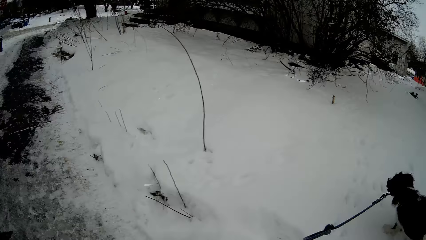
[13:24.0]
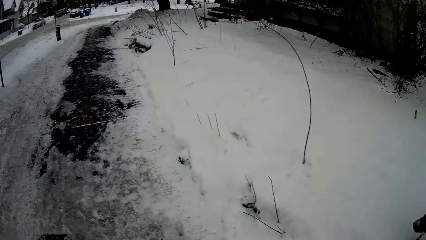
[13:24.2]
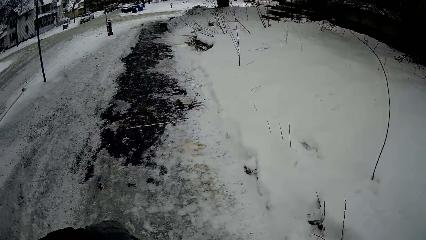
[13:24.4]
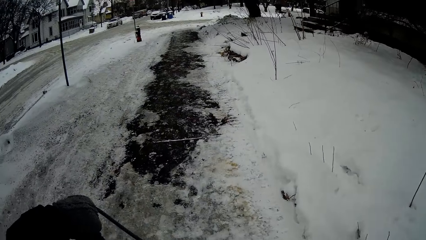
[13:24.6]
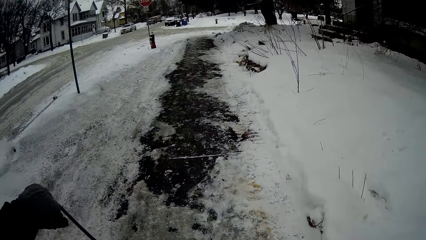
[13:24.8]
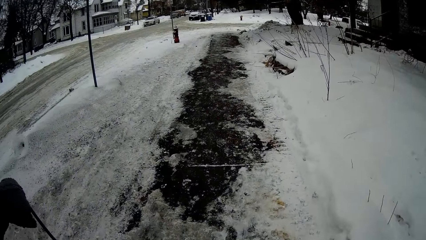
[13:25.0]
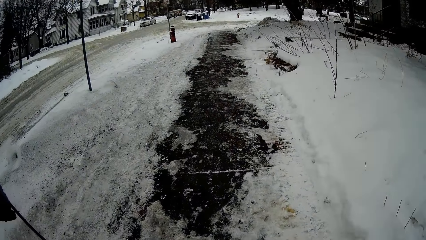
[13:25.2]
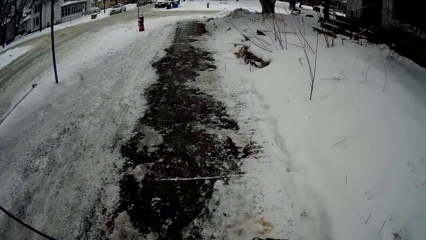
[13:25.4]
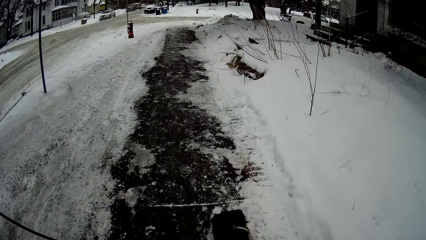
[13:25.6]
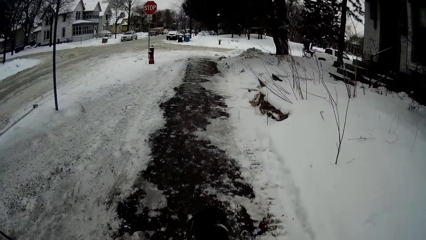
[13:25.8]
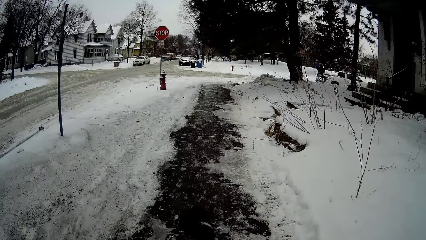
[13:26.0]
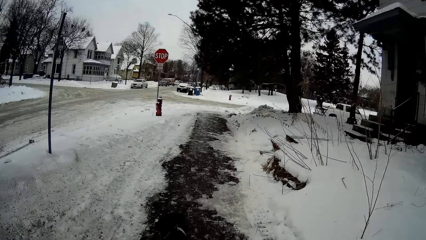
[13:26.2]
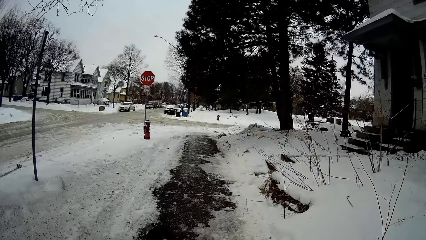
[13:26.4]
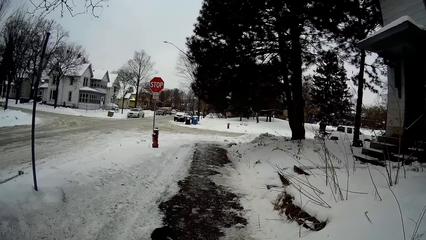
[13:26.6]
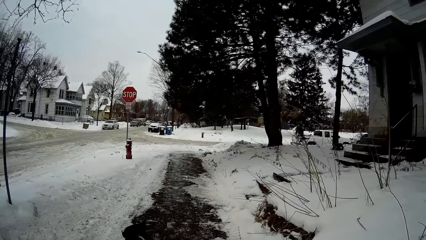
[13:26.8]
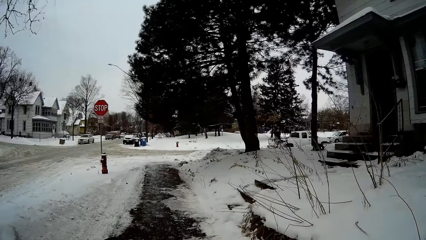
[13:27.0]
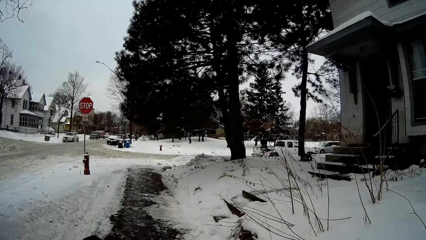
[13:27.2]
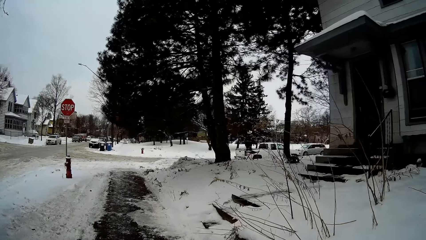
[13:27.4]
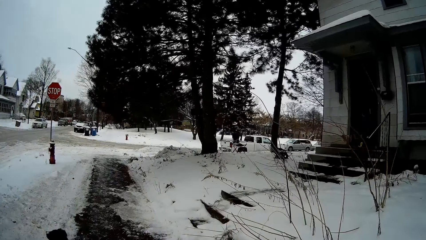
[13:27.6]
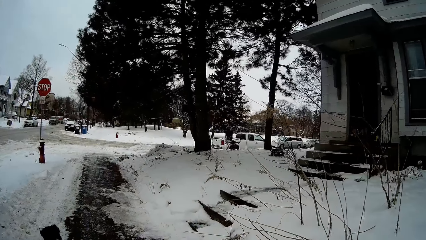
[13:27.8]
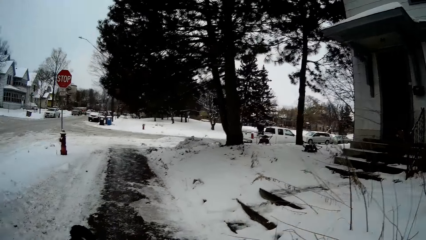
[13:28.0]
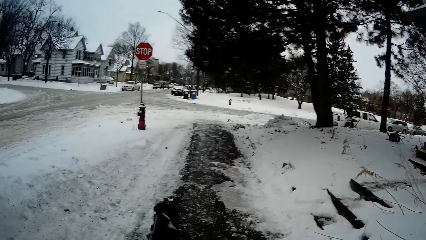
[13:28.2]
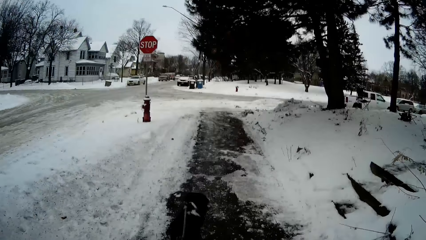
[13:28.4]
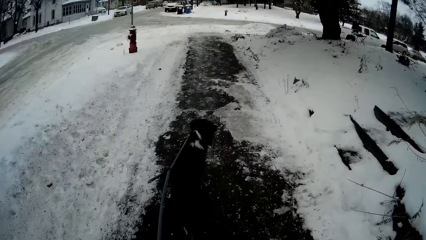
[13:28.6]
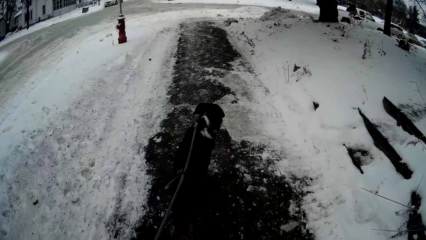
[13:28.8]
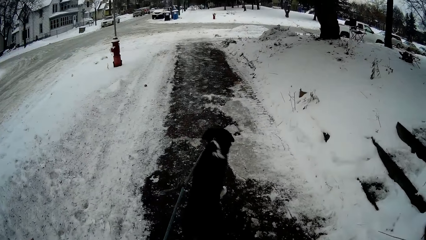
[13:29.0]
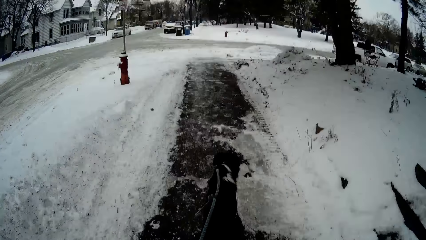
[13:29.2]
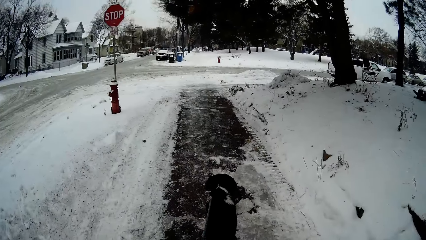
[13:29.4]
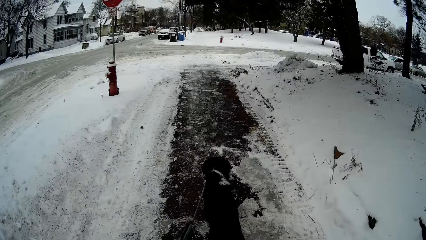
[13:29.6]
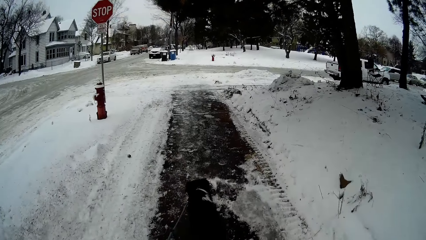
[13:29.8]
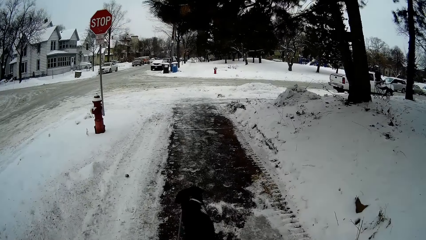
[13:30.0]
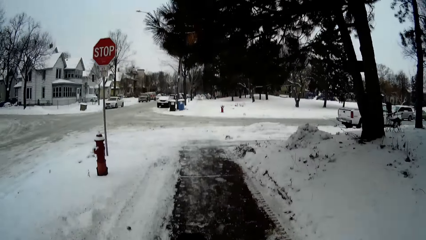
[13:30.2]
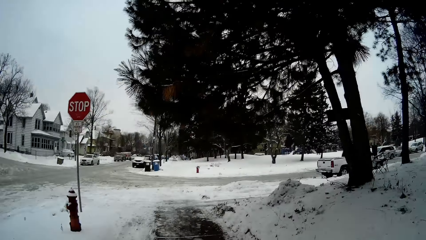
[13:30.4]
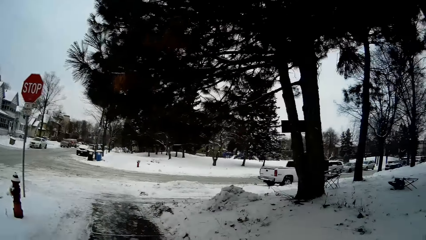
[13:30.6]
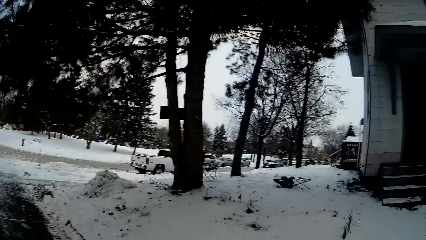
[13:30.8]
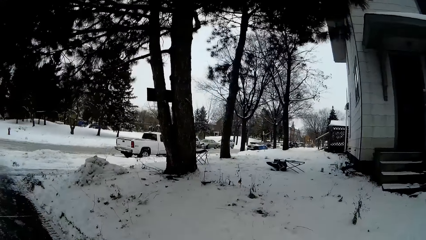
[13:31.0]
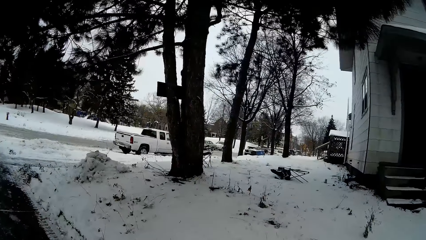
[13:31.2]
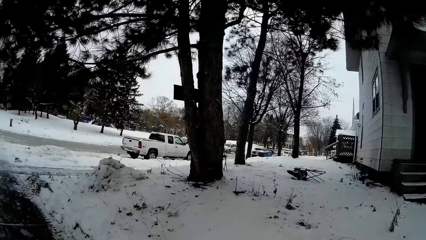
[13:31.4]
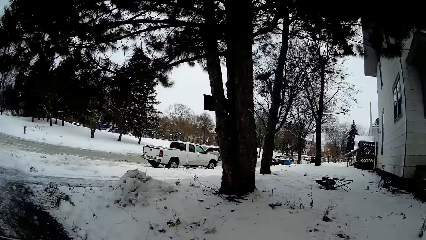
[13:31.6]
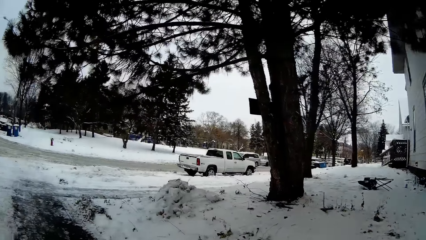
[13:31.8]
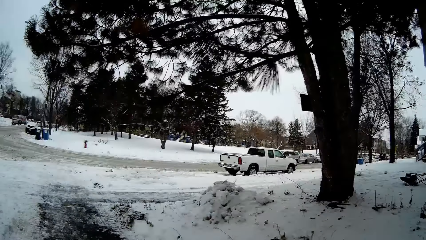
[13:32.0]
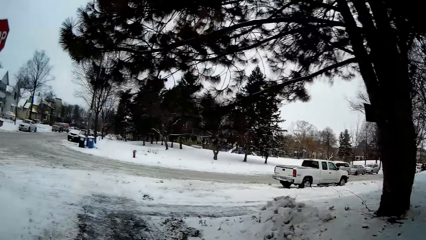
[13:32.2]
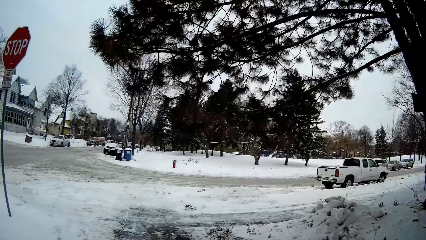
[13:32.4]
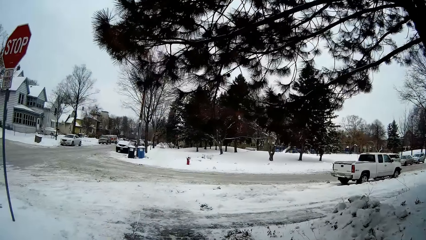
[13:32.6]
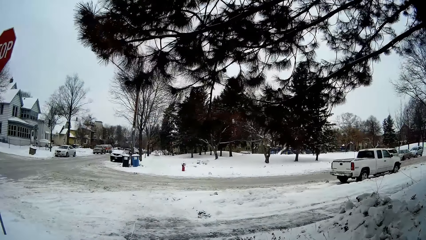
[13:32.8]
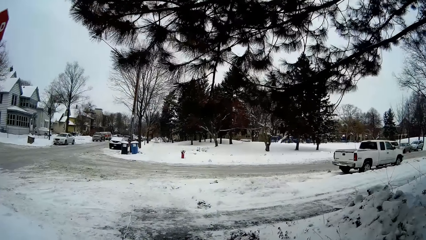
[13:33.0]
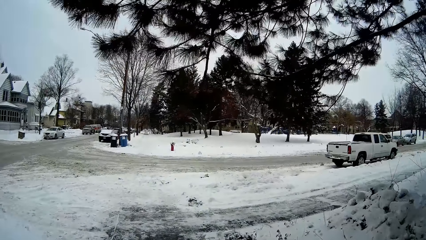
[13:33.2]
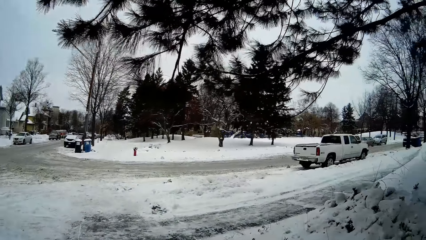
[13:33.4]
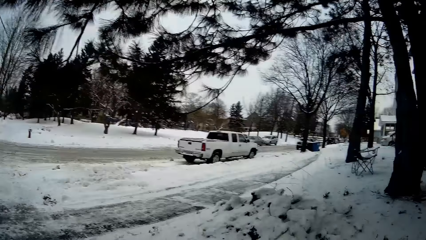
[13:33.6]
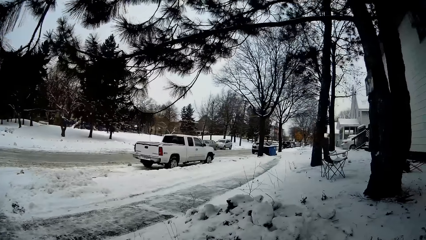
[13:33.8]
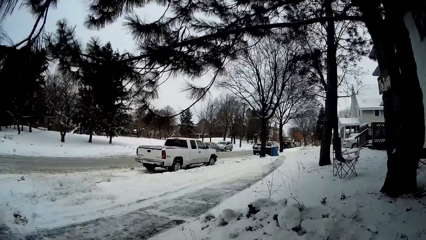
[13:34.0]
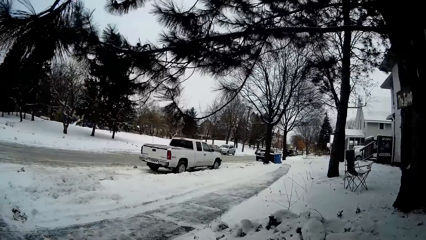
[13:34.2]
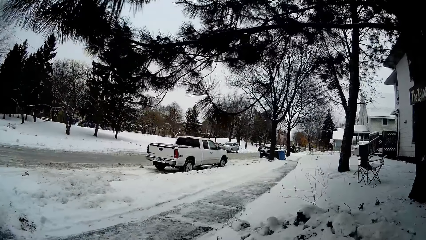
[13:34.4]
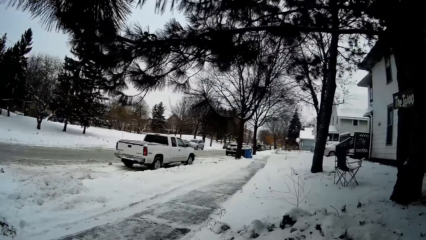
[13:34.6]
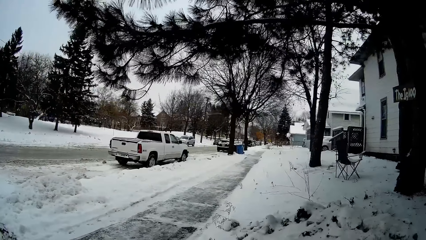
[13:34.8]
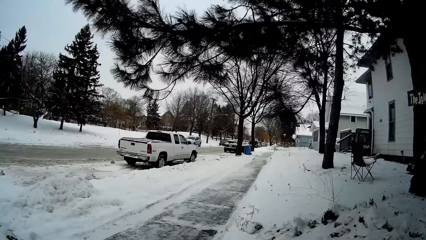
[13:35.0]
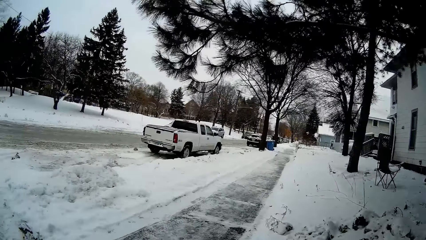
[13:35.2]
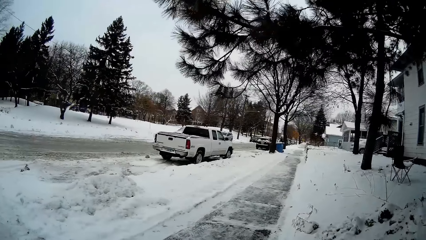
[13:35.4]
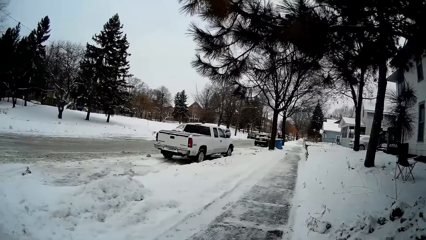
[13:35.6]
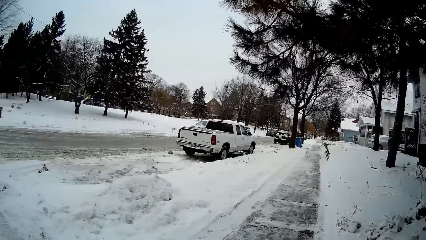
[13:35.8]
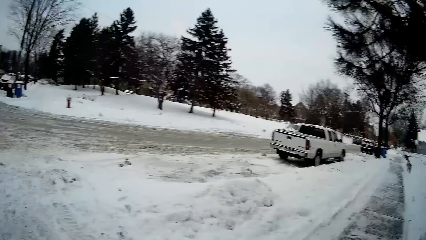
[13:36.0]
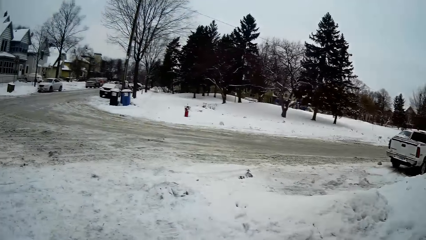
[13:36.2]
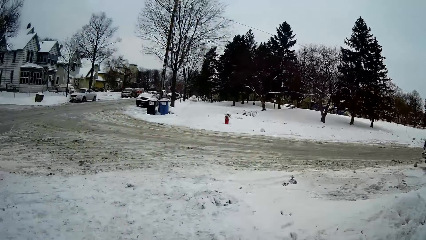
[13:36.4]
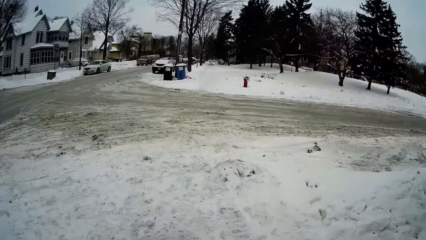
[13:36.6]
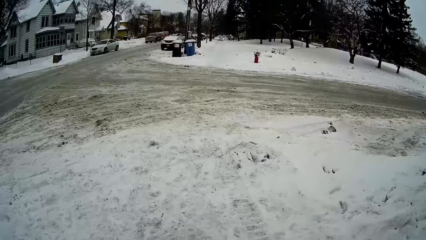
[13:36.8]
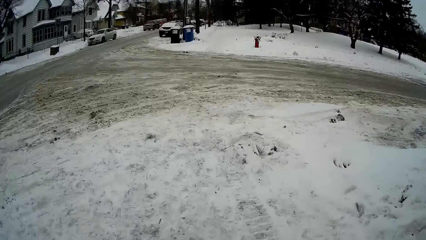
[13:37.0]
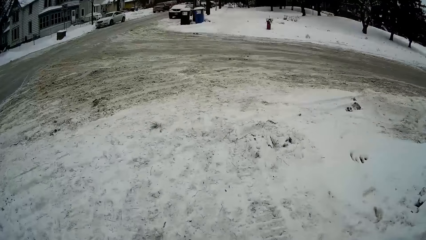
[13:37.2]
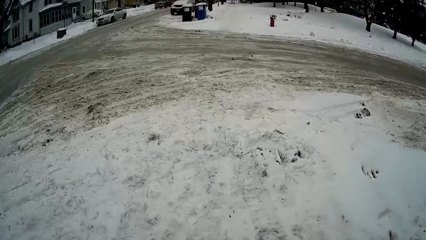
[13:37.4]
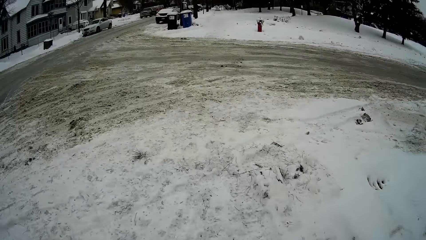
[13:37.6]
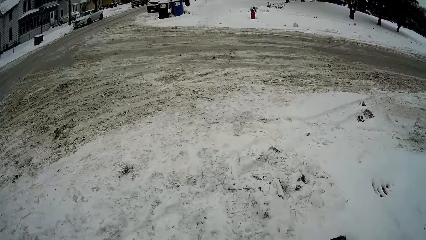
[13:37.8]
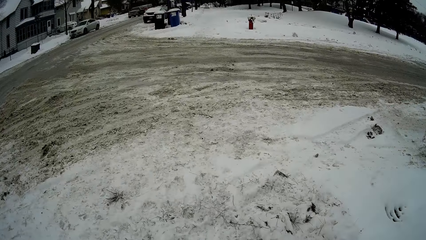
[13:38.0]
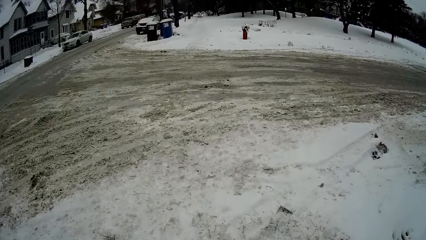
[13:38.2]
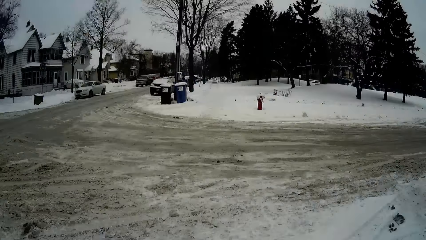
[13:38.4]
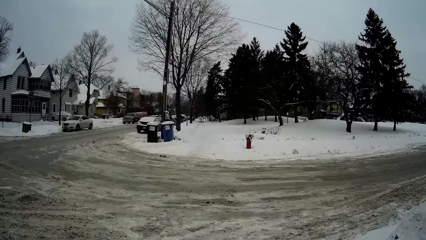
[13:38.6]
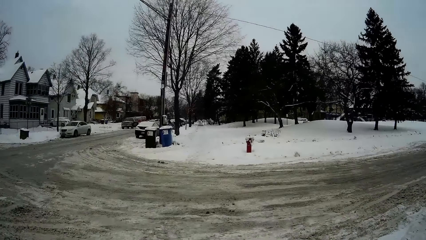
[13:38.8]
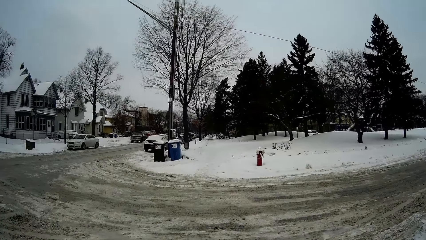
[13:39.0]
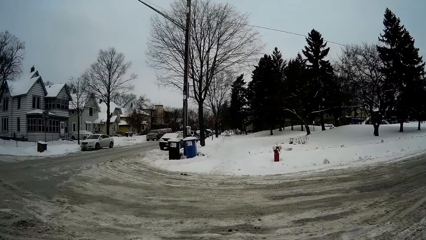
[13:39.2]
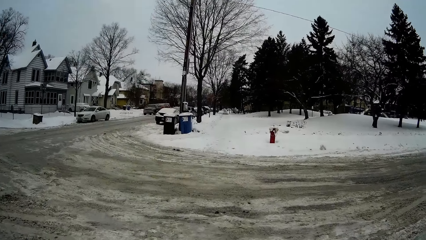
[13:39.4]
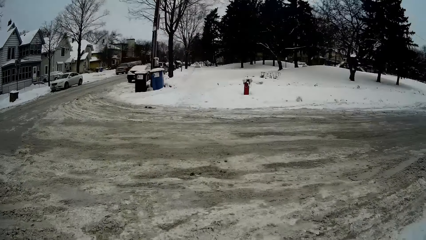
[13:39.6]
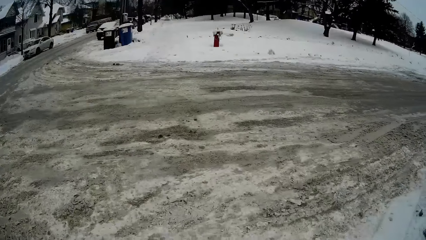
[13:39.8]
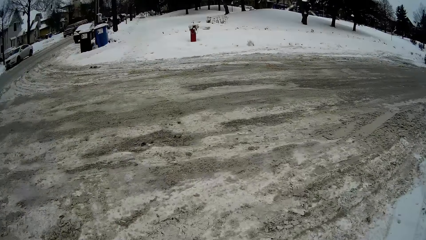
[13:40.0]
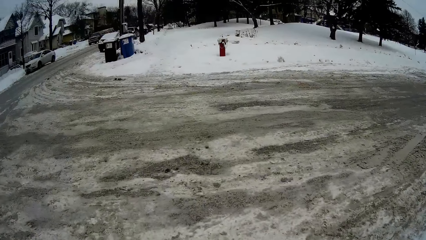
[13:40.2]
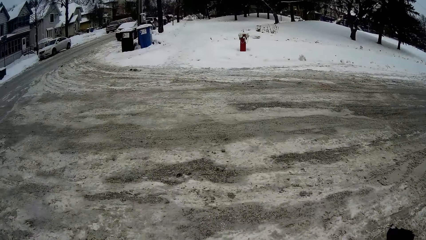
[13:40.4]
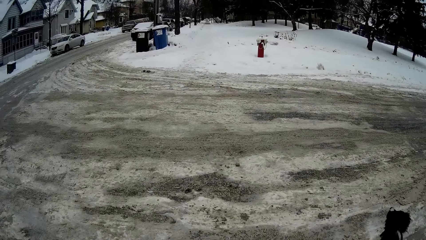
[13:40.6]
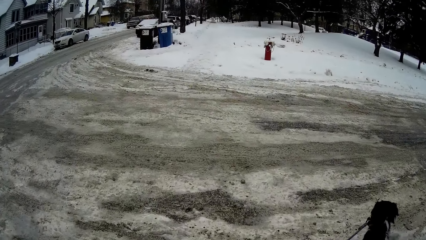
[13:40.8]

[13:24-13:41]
The camera wearer walks towards the traffic sign post. They look on the road.
